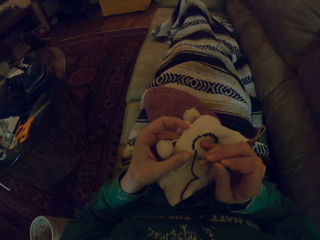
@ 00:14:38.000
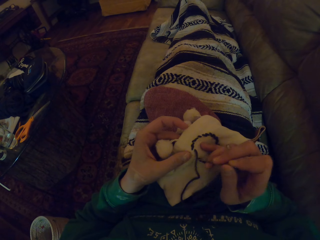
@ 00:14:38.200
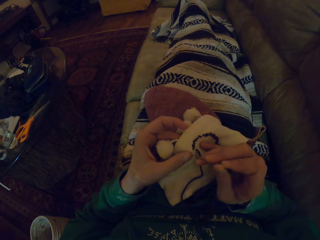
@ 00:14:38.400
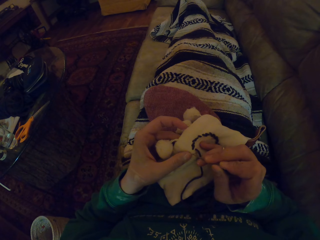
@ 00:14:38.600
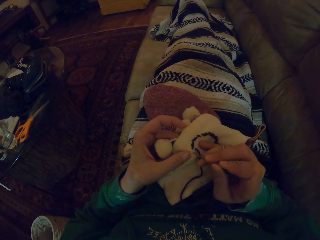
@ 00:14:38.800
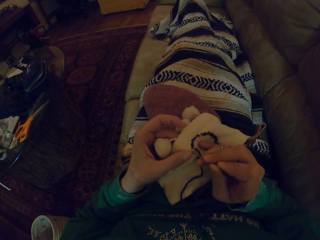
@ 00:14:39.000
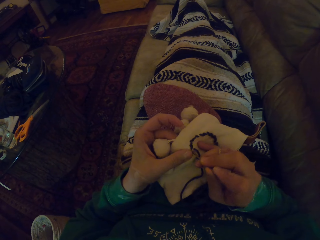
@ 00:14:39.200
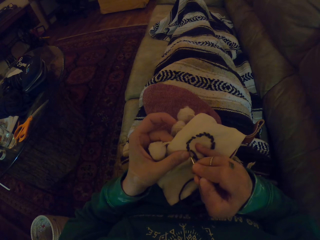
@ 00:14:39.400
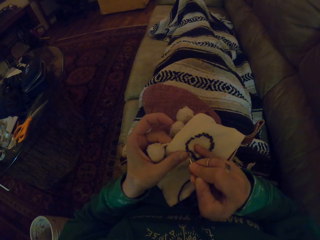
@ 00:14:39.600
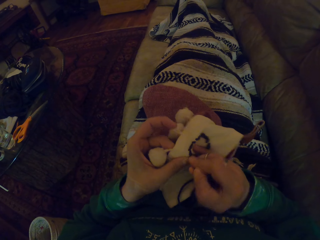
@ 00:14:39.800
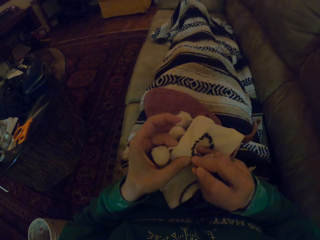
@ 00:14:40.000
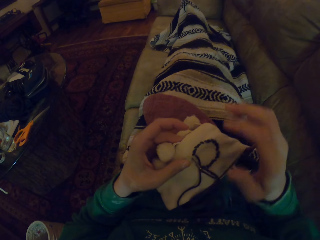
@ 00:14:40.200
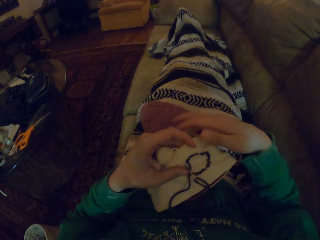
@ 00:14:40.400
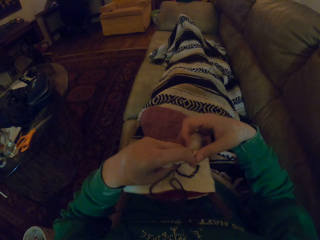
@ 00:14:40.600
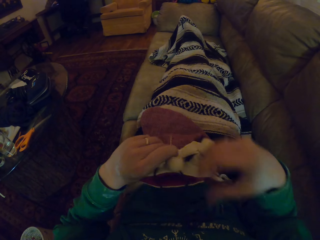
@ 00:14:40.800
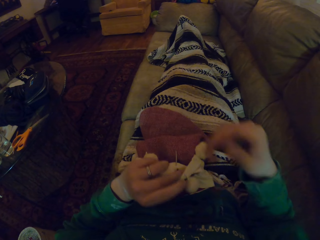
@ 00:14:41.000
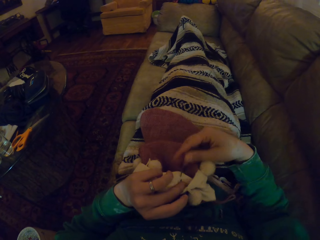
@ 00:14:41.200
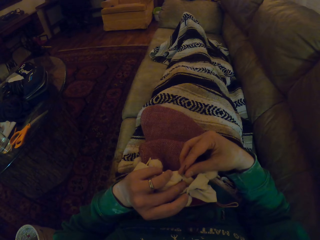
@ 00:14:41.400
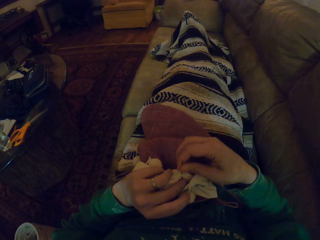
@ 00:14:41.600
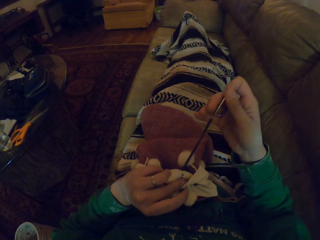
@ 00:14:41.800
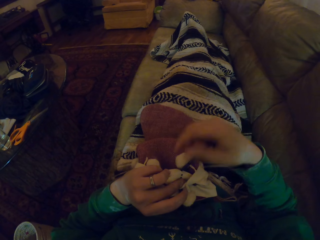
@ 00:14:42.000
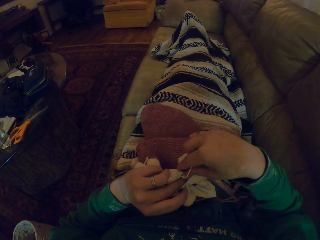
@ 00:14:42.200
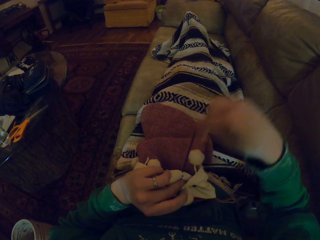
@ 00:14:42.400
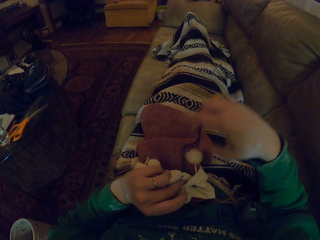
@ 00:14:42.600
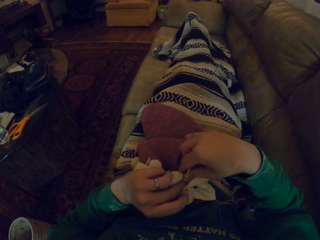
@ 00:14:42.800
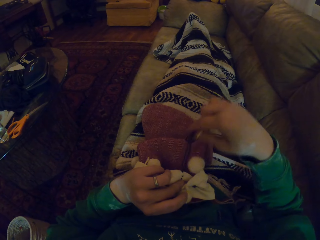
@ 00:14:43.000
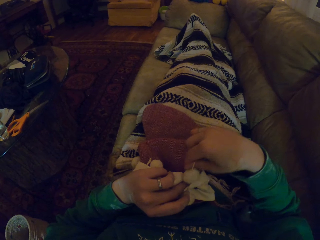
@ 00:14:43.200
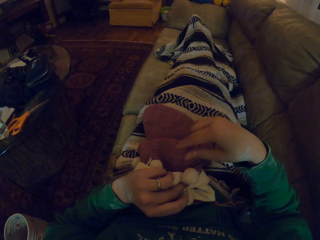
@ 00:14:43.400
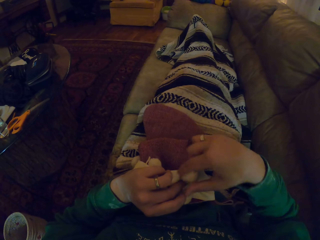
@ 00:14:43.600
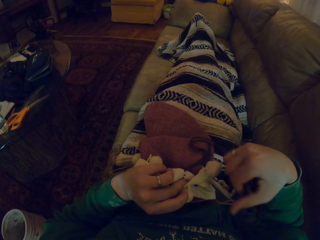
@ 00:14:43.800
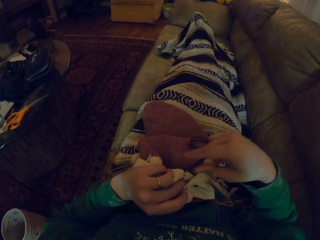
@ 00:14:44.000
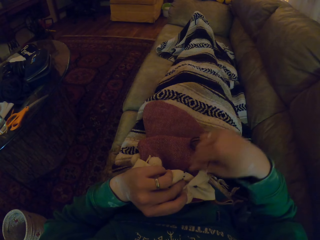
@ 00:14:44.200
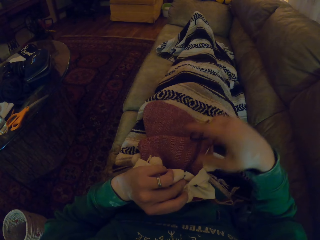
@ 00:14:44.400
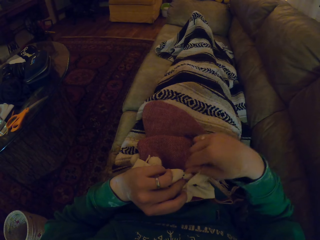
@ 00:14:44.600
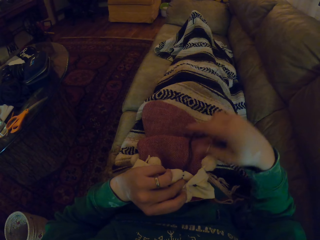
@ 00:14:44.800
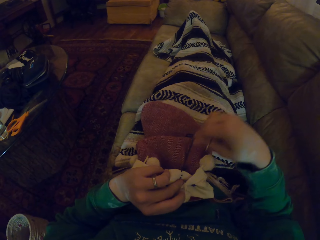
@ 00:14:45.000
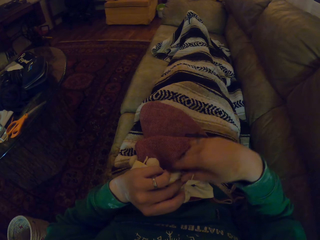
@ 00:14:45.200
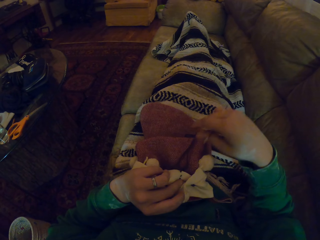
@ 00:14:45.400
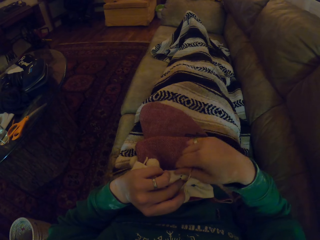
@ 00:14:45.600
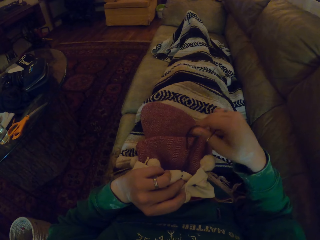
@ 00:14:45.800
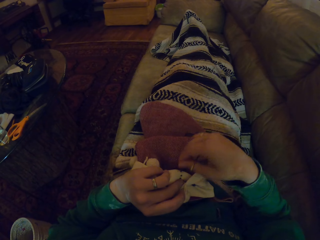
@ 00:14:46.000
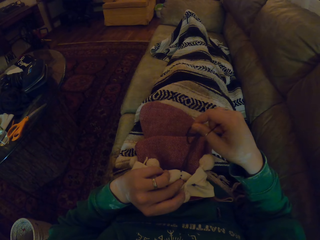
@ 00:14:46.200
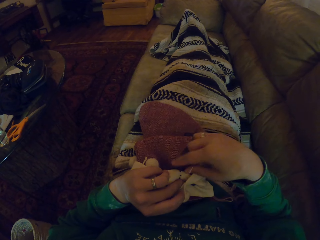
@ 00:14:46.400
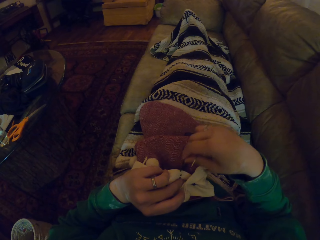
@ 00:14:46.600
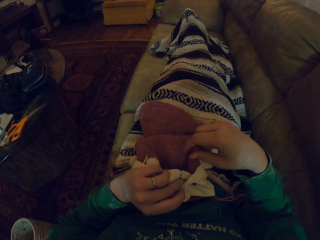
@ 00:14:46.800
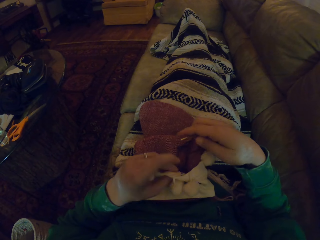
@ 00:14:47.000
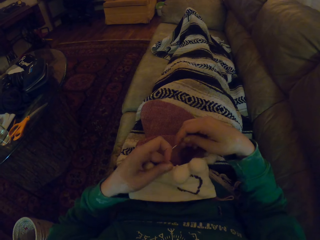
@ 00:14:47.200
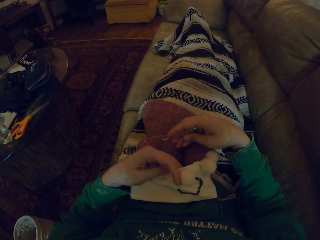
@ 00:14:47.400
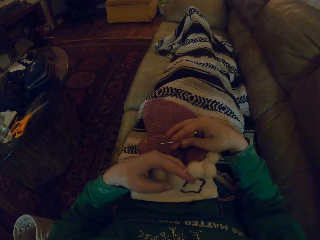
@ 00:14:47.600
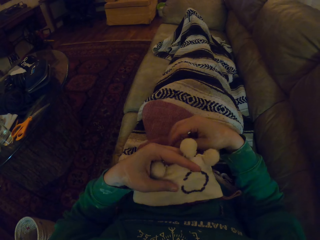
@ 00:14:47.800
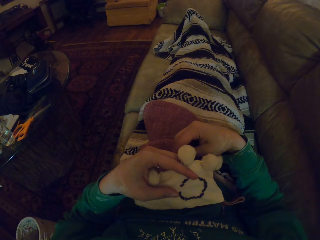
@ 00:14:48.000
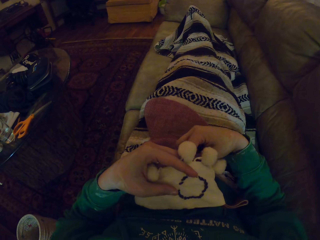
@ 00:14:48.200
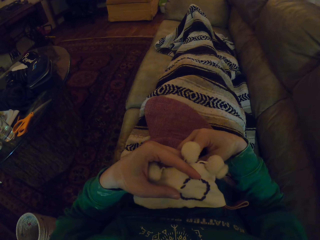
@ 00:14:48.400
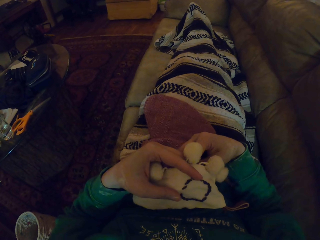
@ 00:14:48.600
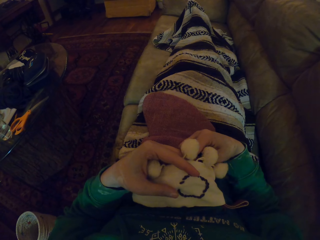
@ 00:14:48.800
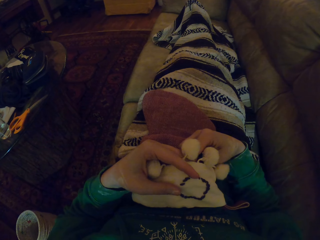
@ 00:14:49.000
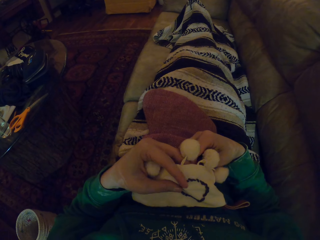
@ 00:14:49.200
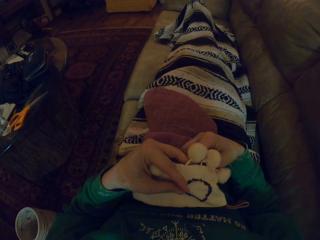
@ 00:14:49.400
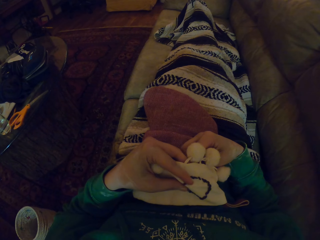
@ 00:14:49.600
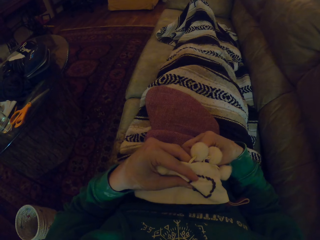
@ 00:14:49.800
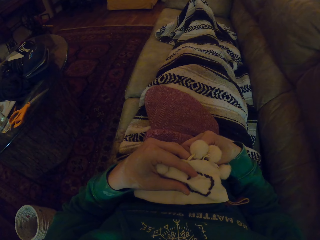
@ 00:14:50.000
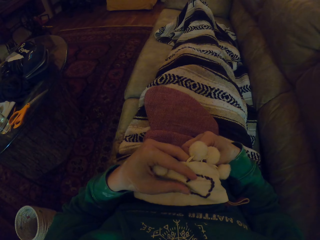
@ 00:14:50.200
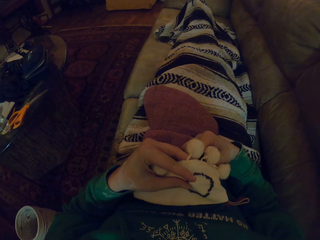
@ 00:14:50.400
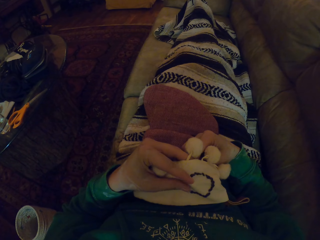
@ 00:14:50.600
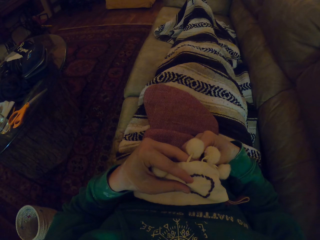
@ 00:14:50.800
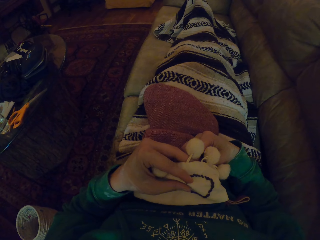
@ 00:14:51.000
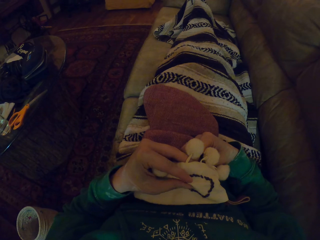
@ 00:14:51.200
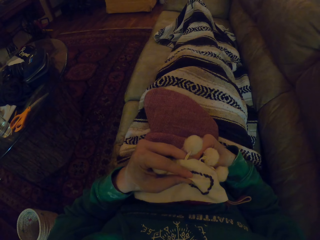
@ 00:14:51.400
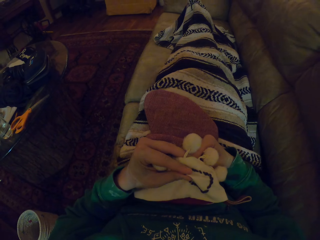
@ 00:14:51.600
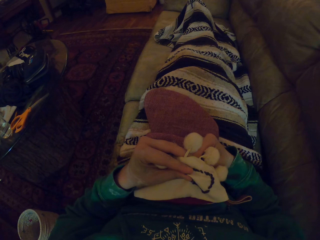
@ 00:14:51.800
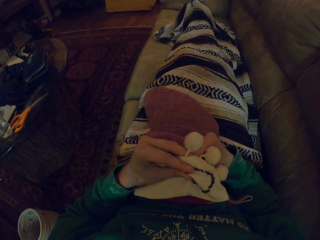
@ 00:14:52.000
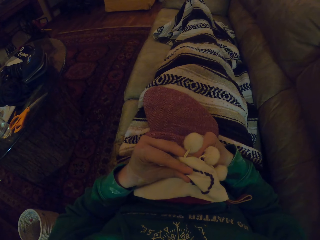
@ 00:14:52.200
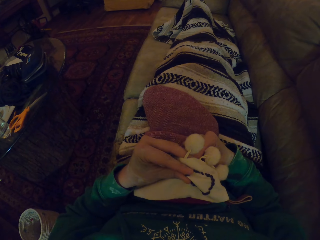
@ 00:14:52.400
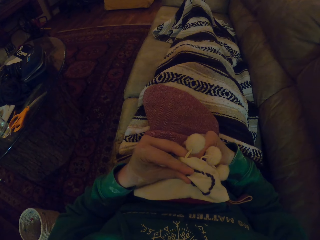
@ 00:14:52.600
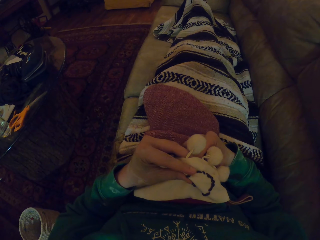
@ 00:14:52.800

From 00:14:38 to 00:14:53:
The camera wearer pulls the yarn. They knit the woolen hat.

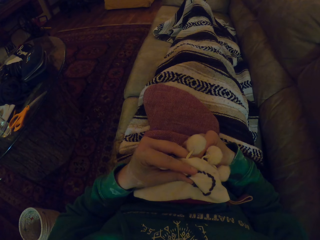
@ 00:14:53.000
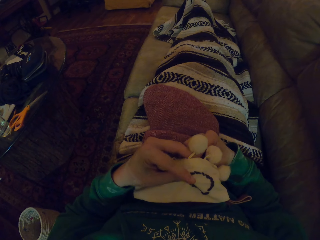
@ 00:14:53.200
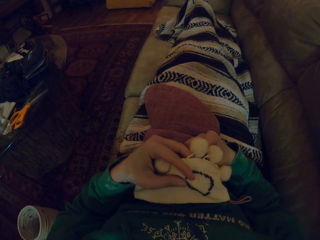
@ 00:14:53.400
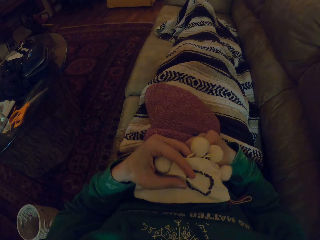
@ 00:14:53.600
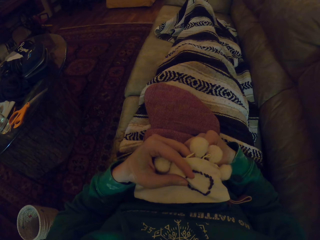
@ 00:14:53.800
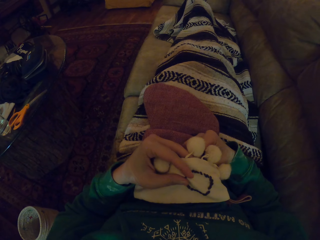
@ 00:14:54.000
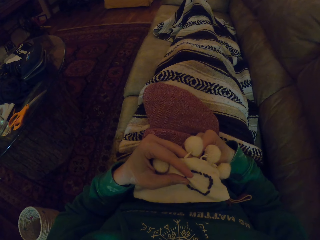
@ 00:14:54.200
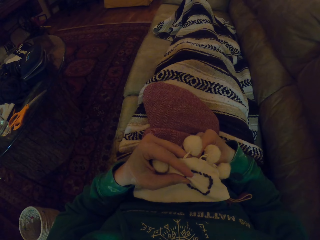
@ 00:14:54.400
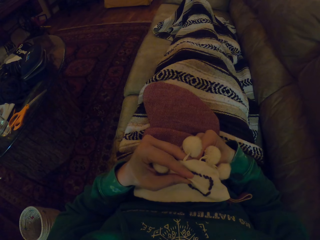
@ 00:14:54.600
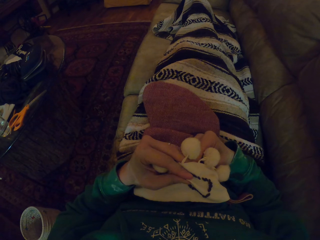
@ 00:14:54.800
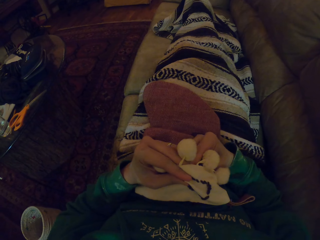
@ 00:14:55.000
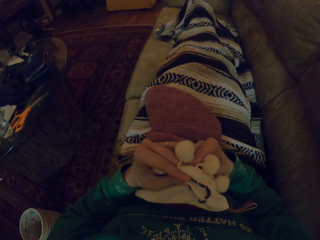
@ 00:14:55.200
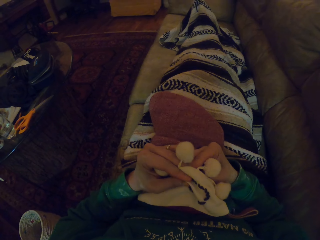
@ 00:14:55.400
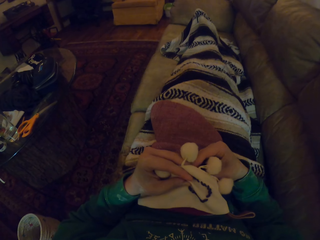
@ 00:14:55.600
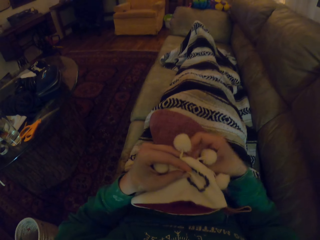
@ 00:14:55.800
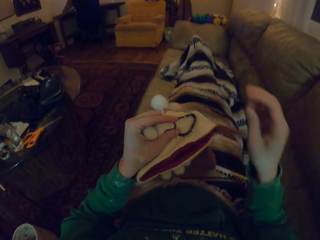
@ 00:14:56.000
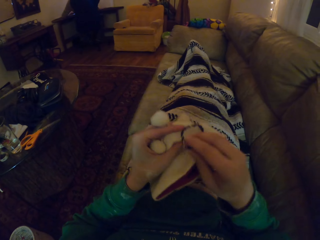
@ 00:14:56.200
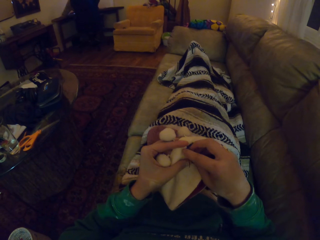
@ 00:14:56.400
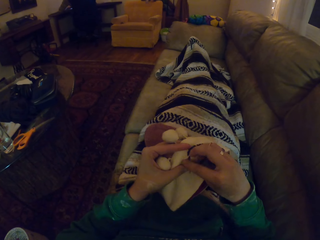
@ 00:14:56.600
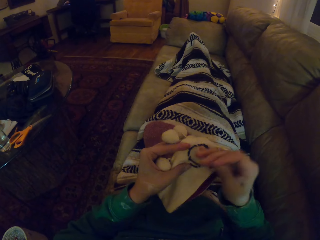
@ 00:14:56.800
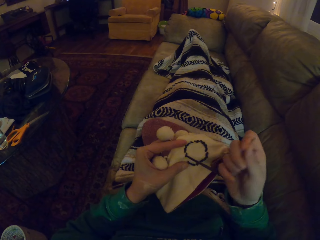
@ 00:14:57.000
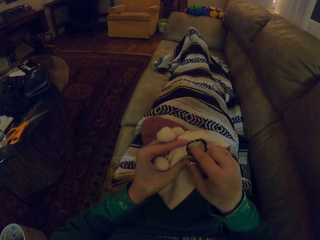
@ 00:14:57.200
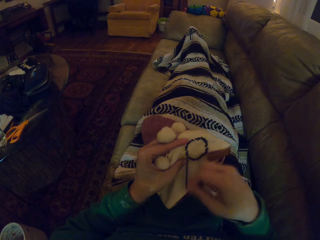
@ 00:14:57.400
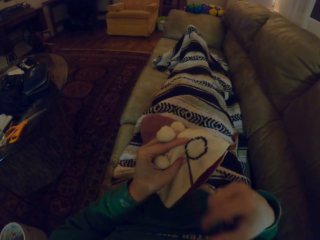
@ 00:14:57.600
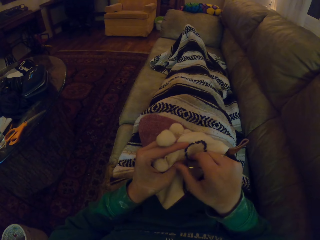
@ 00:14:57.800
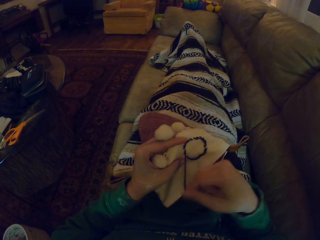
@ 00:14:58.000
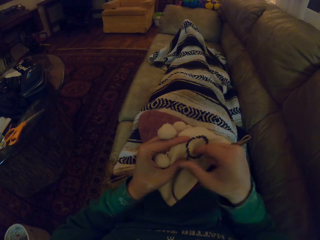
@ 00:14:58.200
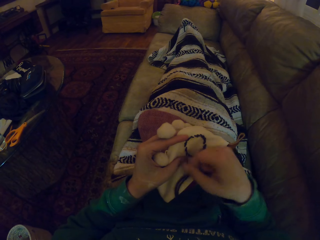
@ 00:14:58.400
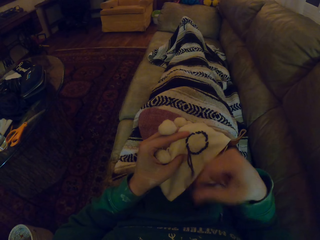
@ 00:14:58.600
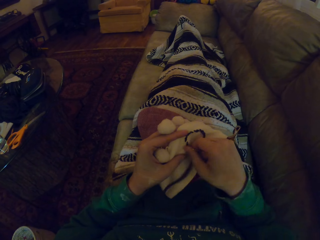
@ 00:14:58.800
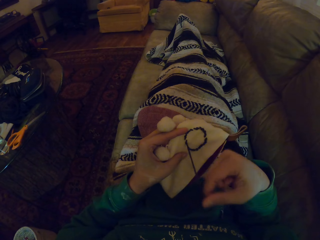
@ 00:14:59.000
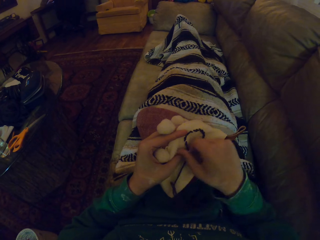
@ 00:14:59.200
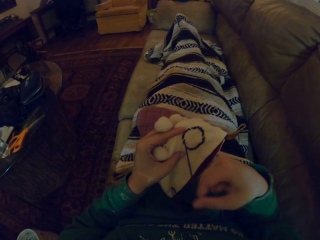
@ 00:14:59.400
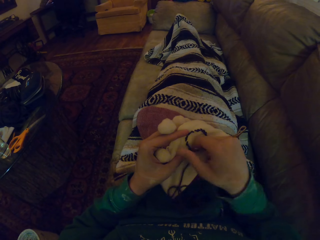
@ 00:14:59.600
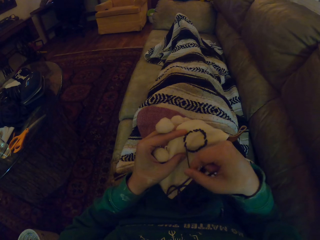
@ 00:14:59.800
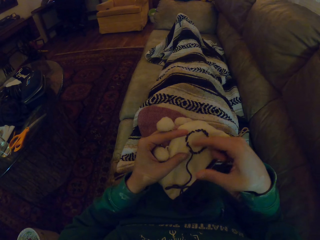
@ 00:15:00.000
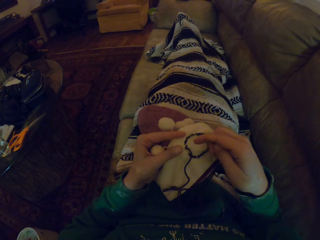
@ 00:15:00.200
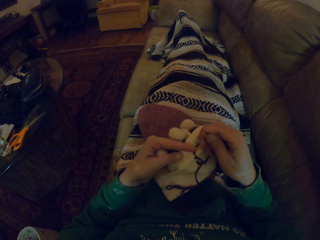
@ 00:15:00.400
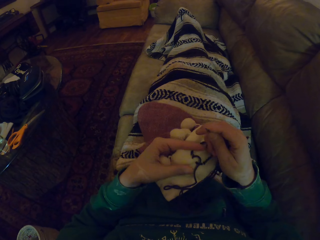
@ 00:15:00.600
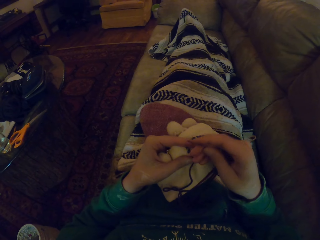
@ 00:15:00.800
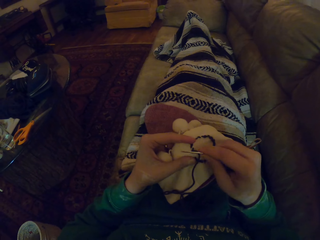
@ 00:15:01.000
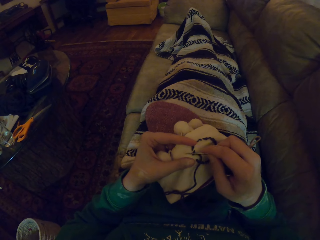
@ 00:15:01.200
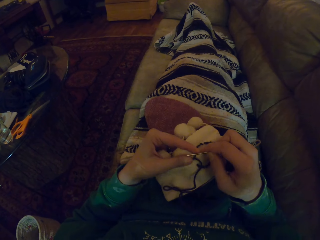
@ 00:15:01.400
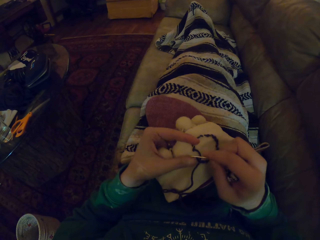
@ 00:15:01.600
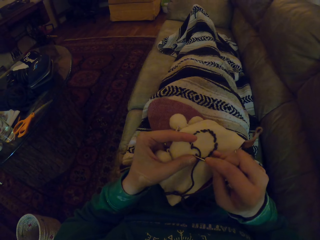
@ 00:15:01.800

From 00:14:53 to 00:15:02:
The camera wearer pulls the yarn.
